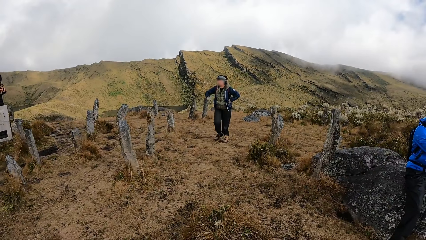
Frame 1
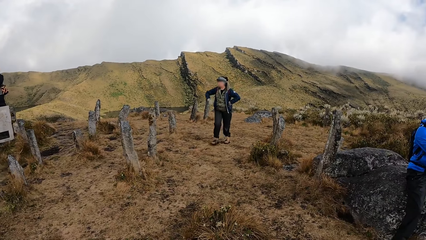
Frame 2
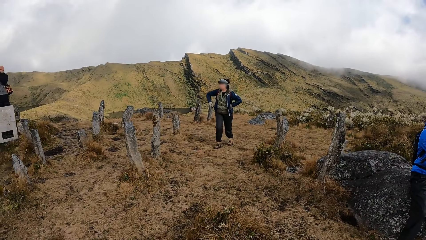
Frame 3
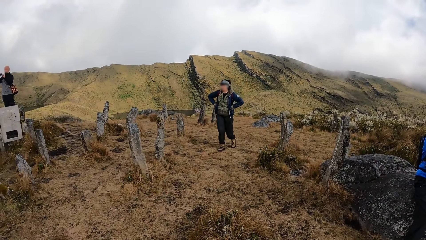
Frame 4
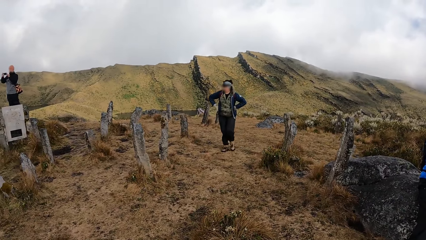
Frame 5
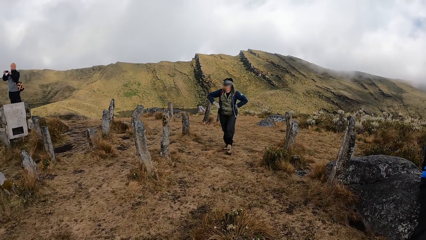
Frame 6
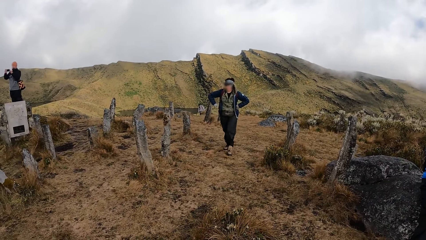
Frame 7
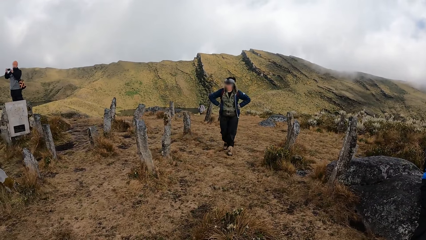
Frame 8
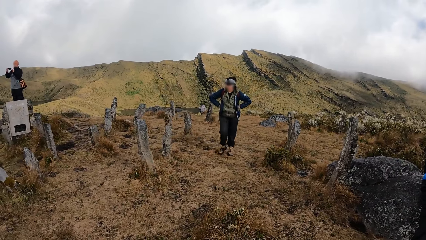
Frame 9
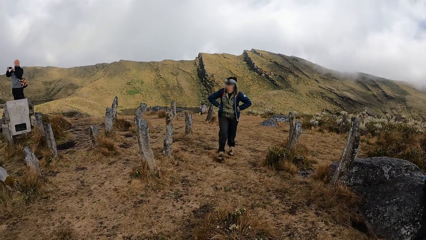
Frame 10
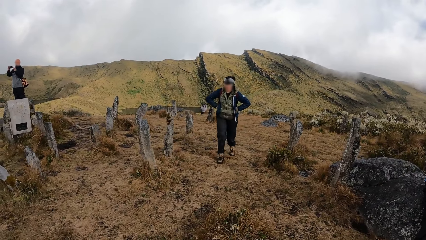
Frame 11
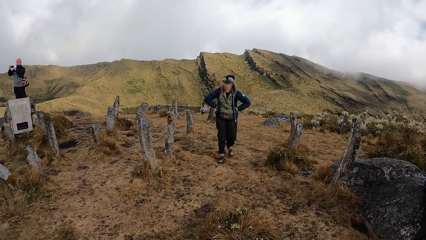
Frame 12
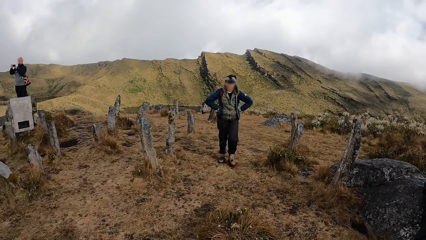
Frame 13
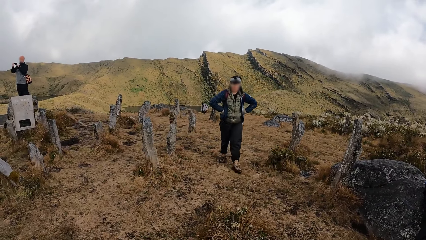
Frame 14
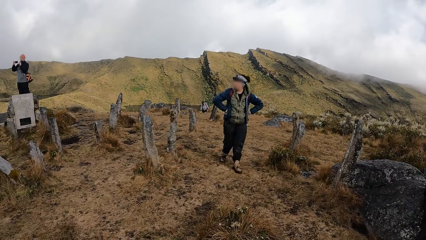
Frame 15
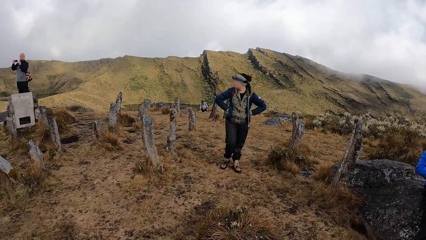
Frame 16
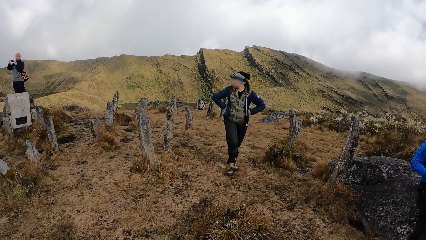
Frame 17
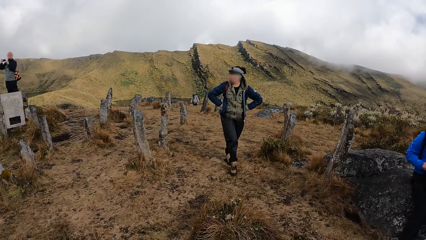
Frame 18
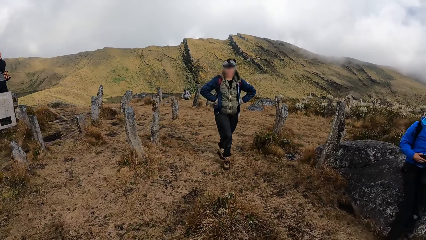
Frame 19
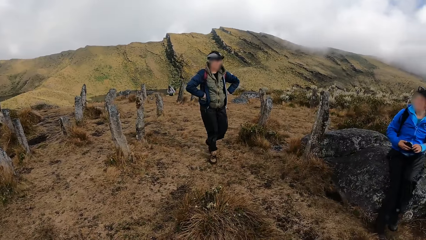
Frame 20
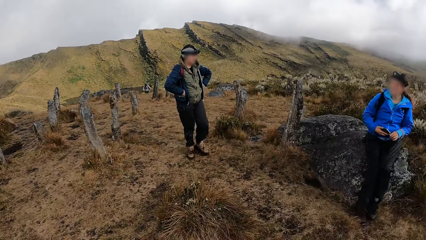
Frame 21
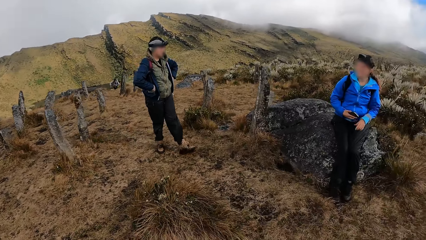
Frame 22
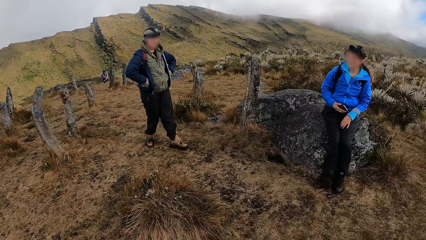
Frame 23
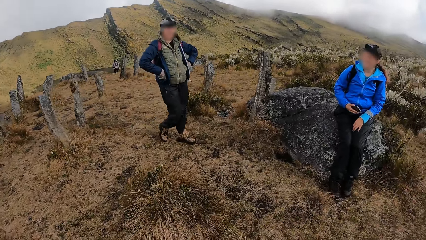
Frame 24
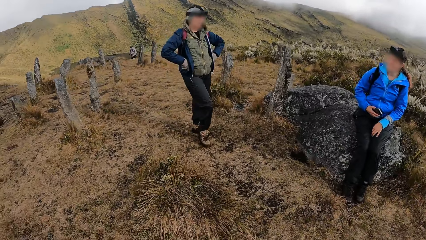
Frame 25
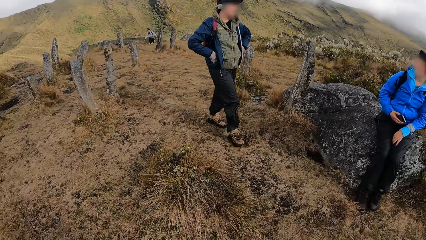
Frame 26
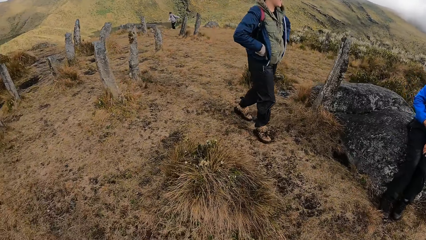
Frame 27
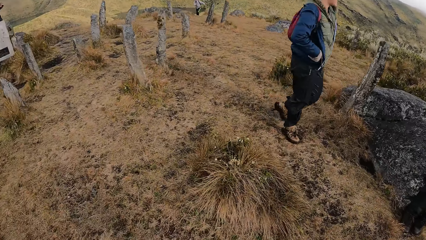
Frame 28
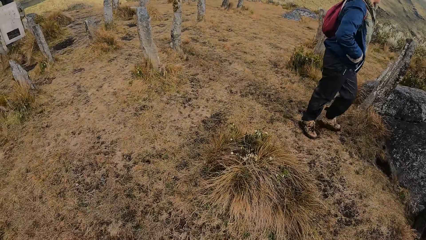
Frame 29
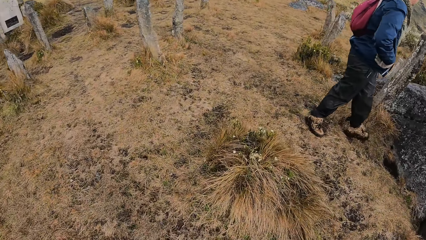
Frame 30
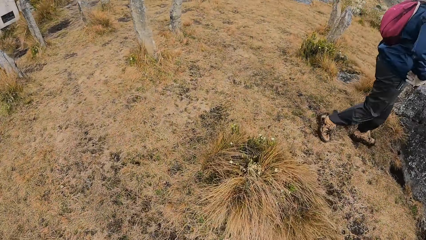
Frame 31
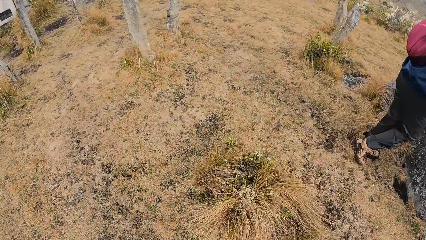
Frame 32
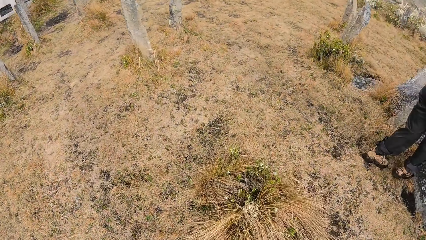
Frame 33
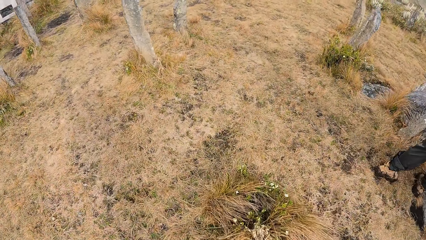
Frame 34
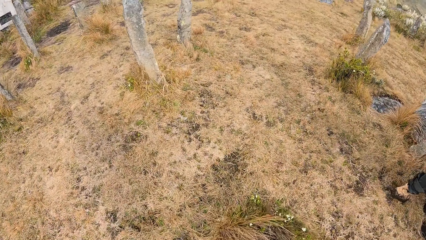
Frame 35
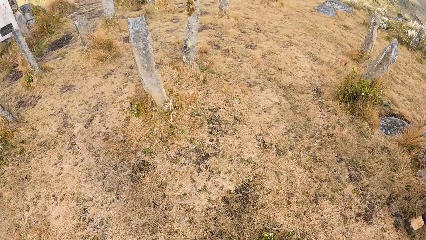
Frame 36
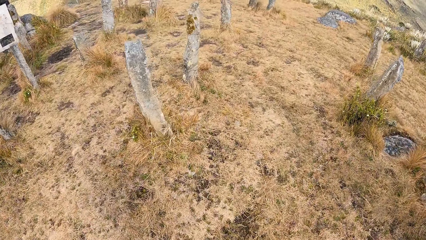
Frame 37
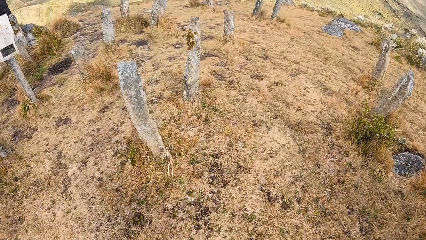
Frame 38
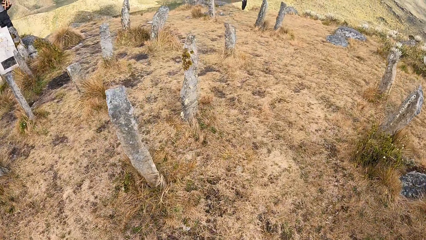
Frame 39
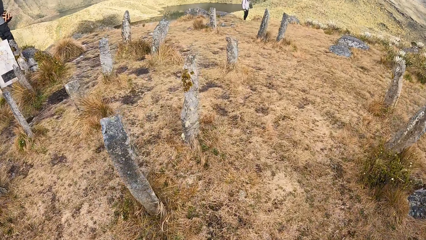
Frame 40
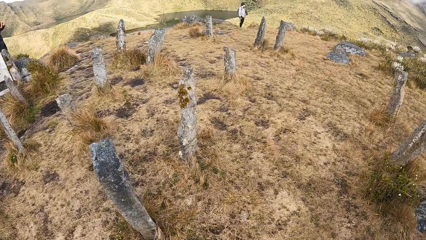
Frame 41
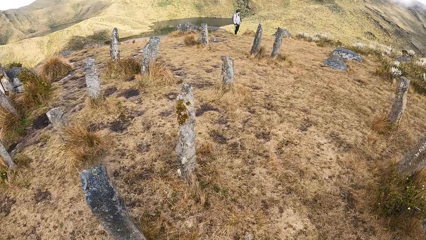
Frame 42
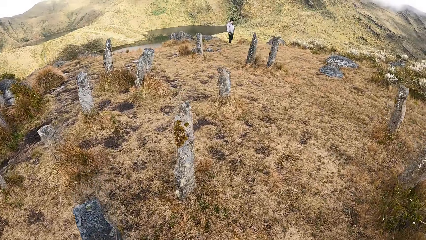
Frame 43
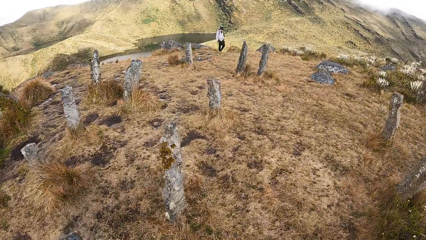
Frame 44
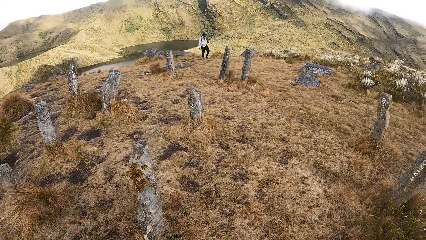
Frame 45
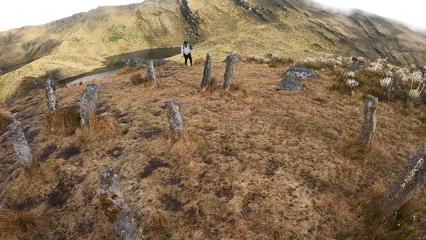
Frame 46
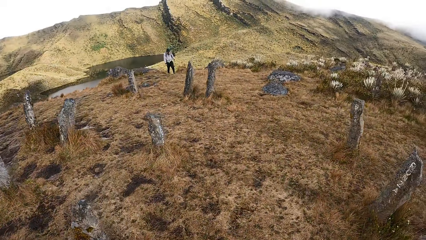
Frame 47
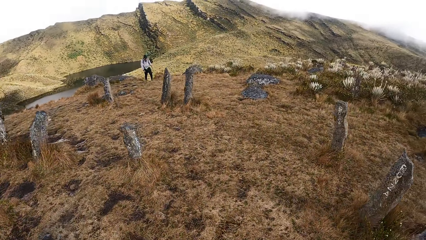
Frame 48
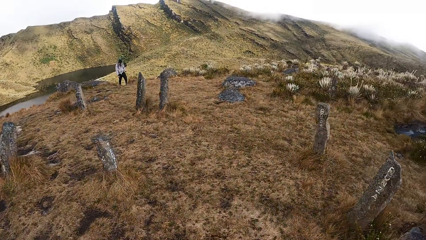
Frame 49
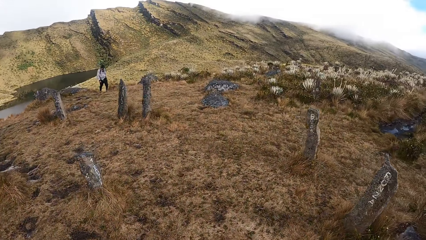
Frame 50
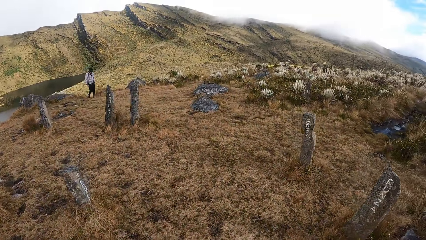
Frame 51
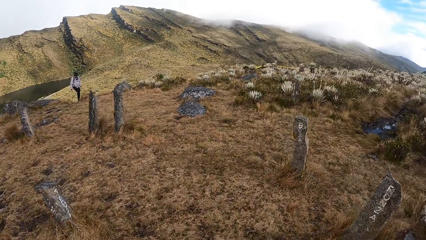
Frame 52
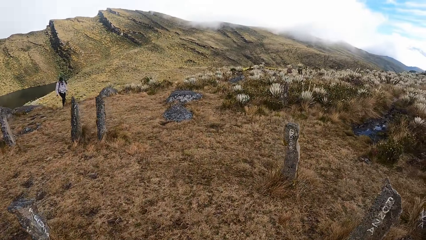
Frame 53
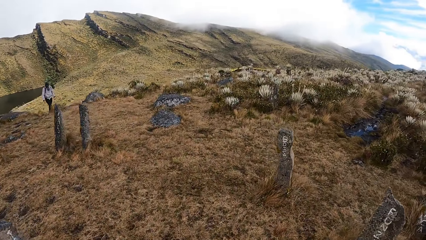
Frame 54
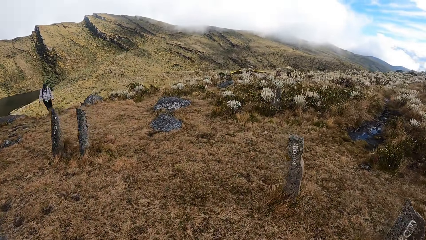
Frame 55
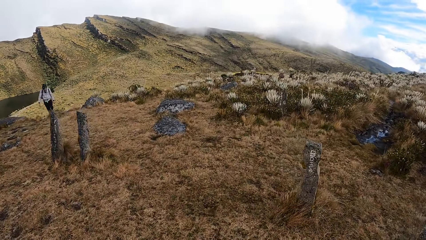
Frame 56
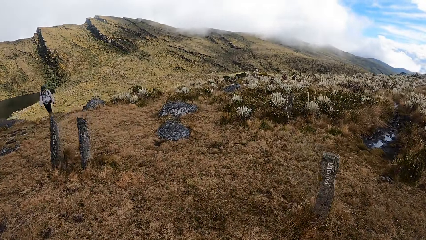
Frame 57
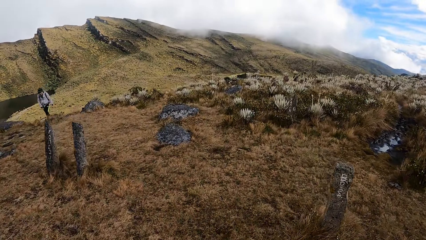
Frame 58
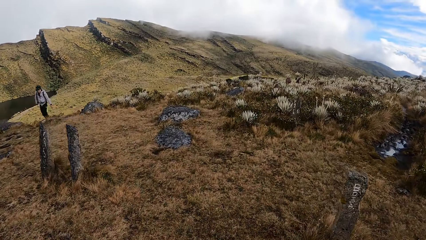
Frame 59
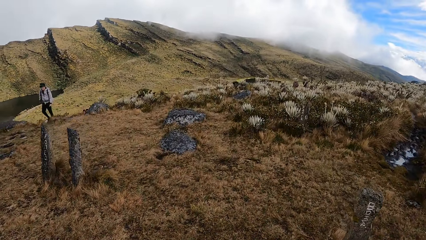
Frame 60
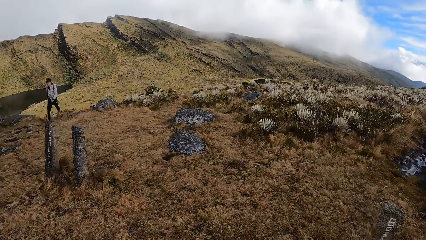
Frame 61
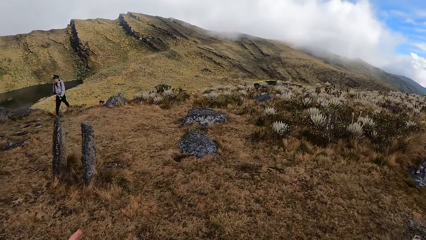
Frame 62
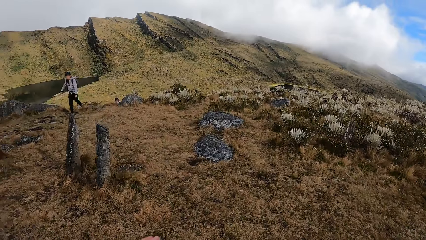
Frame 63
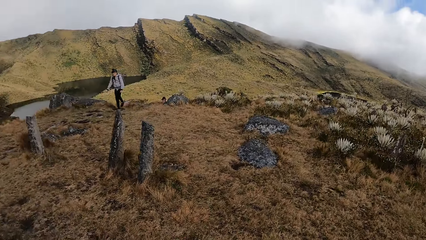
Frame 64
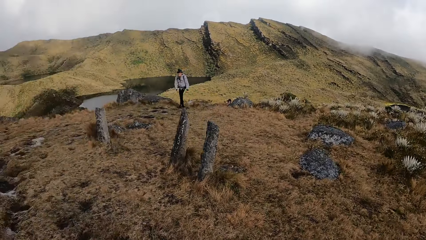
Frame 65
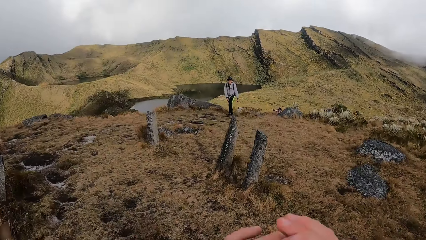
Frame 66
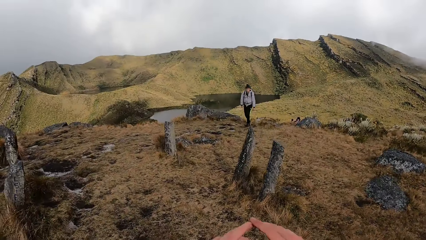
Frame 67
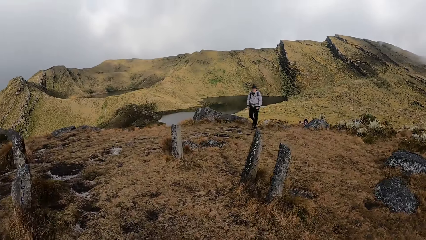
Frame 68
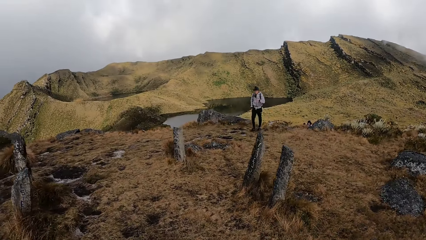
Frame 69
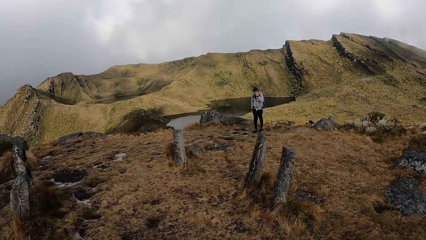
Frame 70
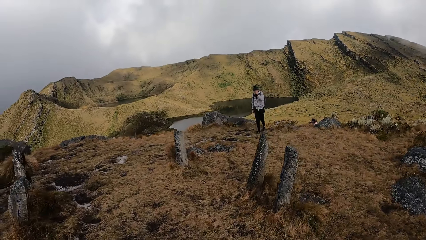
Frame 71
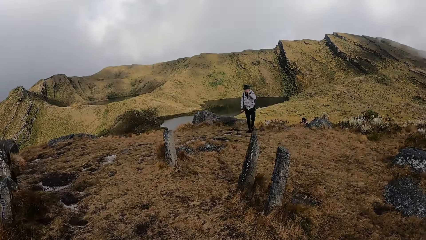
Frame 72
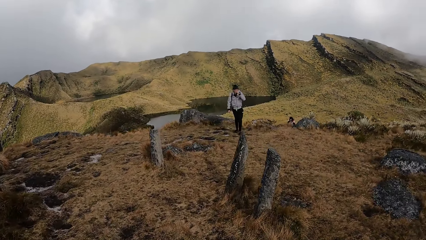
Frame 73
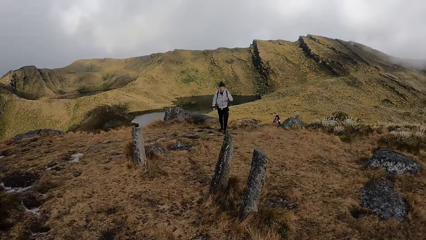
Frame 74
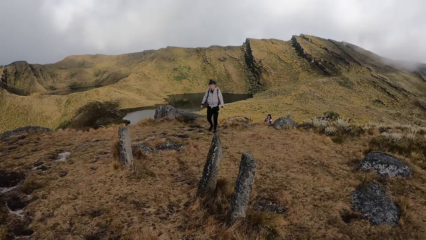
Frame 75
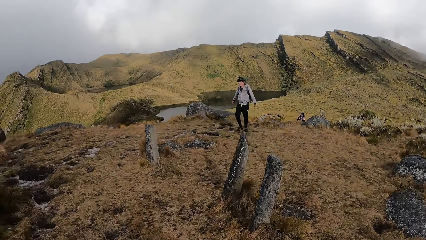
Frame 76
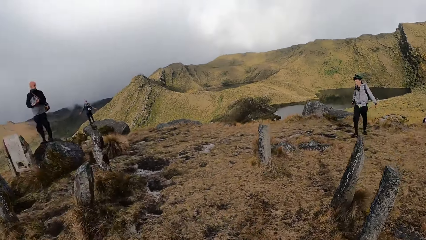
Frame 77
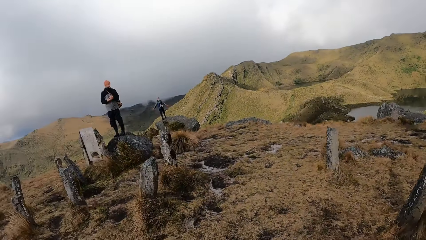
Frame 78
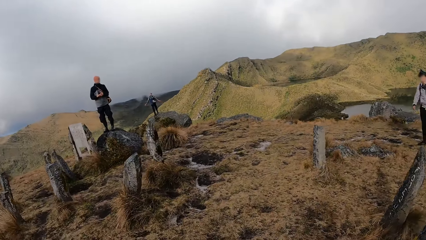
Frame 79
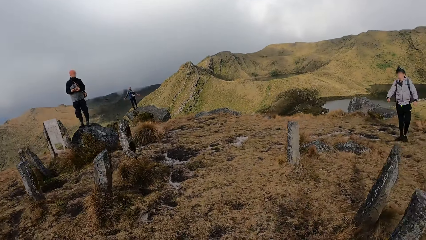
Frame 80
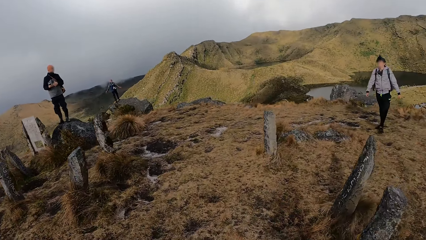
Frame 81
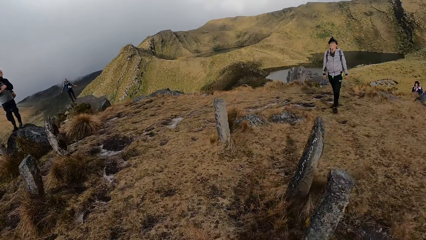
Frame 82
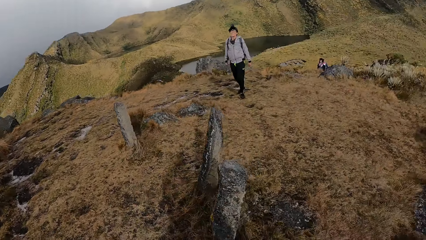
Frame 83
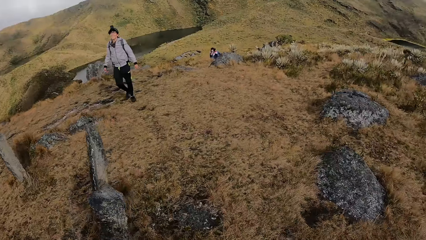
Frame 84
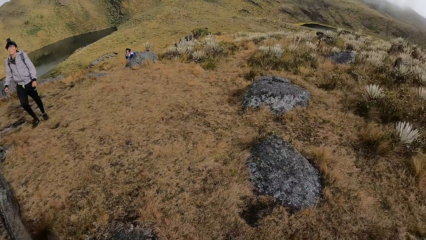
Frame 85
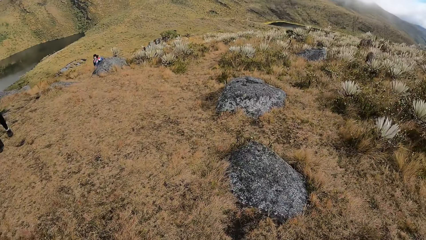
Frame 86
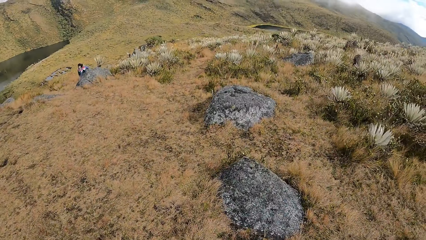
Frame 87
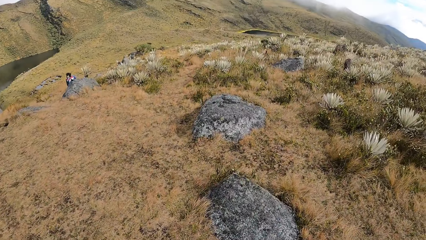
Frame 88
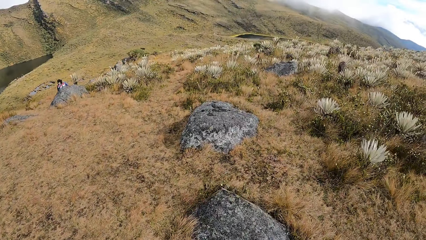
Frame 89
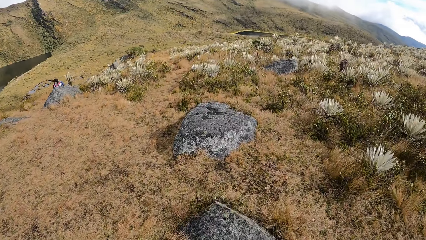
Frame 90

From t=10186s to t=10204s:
A man climbs the hill. The camera wearer walks on the hill. The man raises his left hand.
